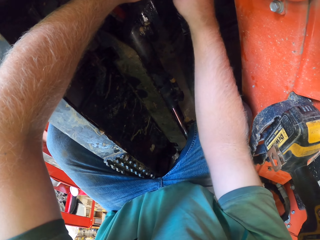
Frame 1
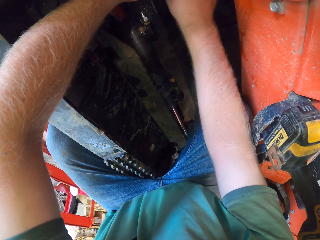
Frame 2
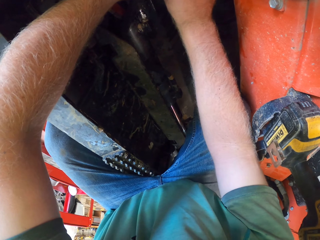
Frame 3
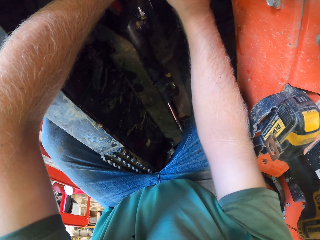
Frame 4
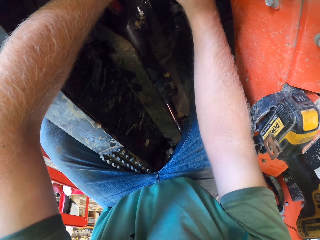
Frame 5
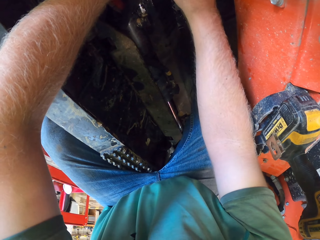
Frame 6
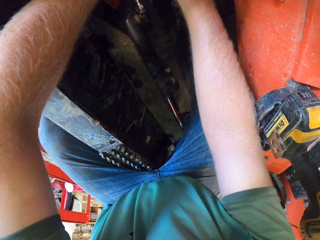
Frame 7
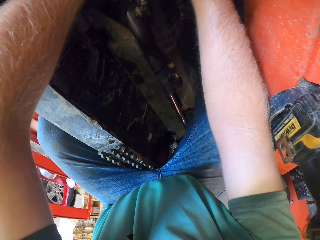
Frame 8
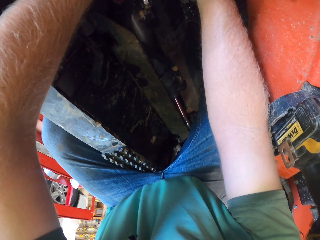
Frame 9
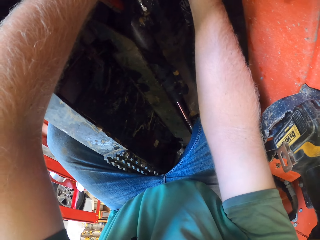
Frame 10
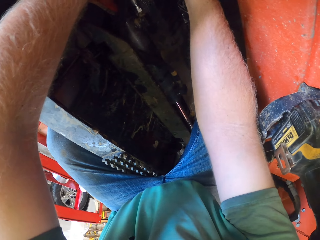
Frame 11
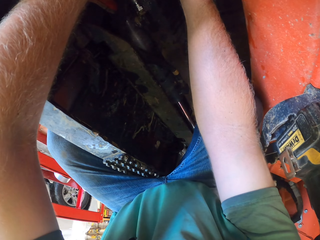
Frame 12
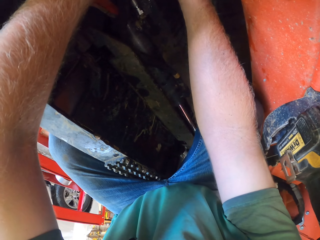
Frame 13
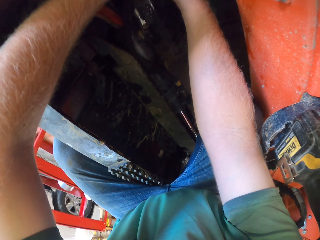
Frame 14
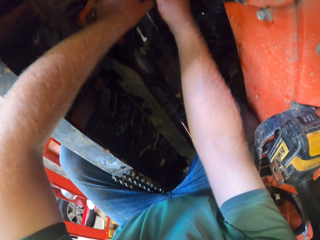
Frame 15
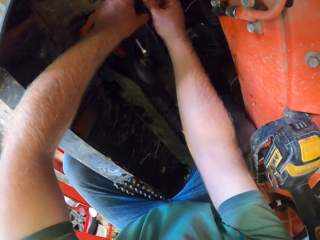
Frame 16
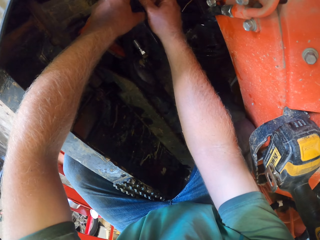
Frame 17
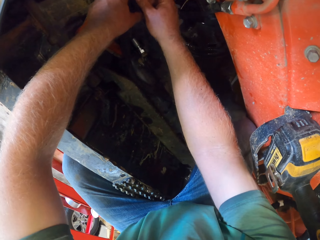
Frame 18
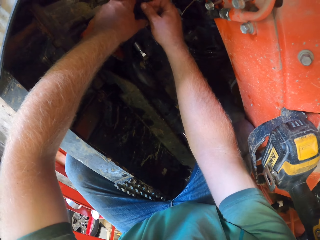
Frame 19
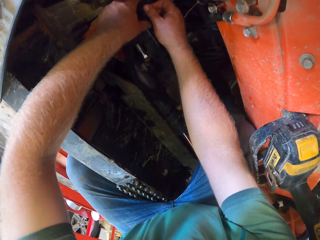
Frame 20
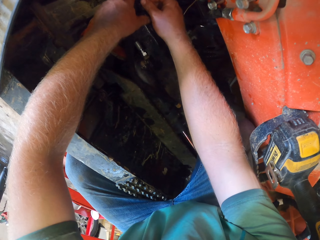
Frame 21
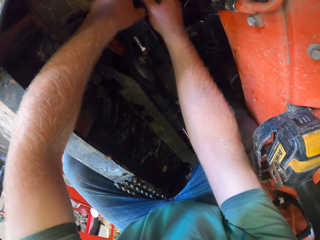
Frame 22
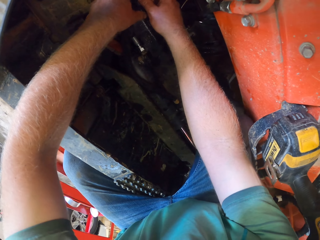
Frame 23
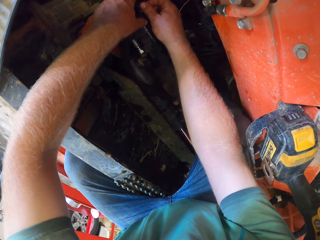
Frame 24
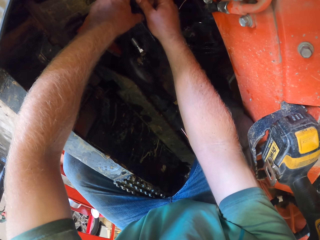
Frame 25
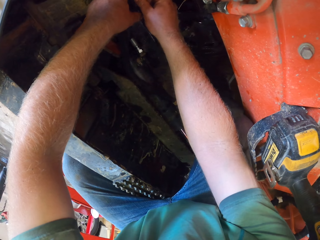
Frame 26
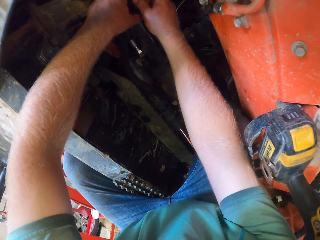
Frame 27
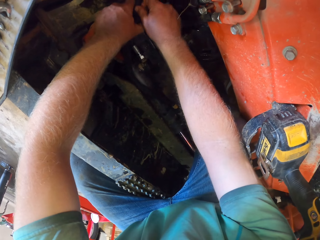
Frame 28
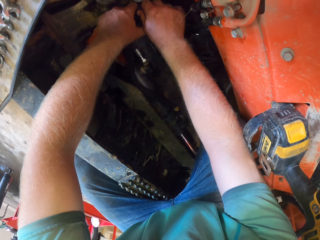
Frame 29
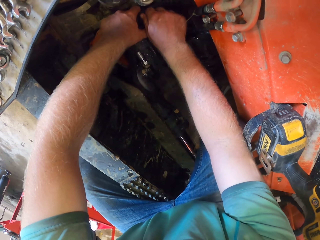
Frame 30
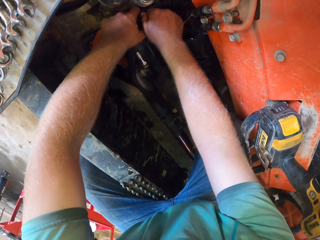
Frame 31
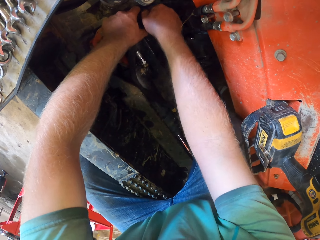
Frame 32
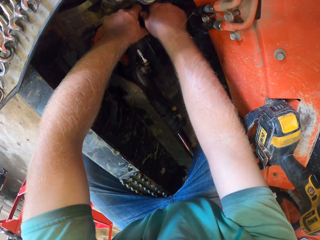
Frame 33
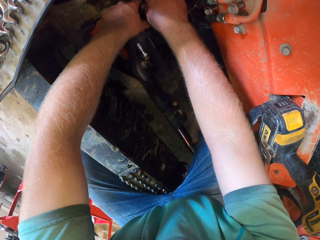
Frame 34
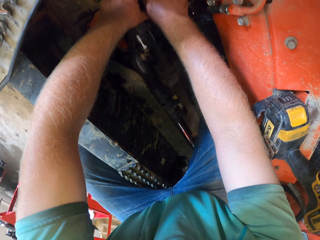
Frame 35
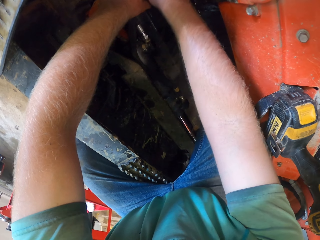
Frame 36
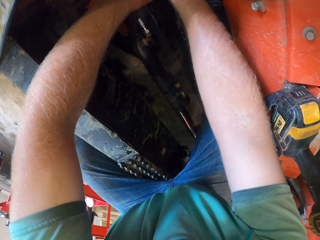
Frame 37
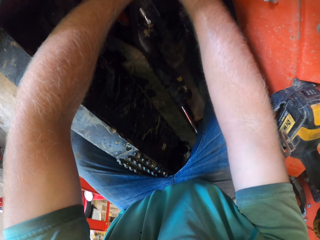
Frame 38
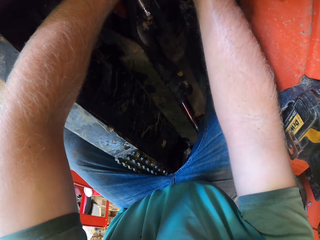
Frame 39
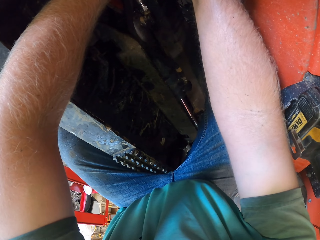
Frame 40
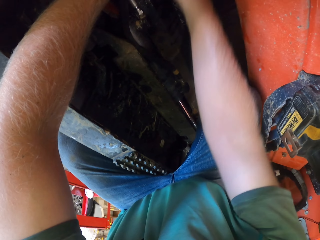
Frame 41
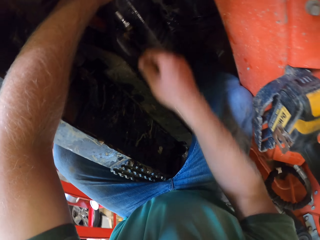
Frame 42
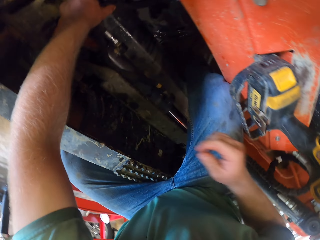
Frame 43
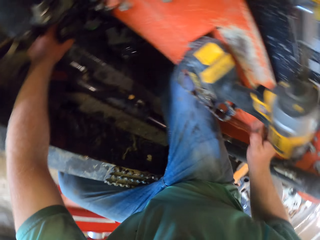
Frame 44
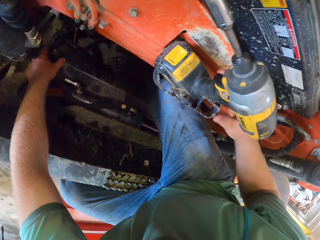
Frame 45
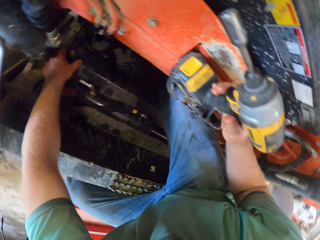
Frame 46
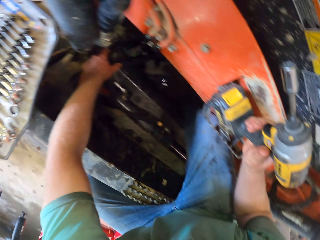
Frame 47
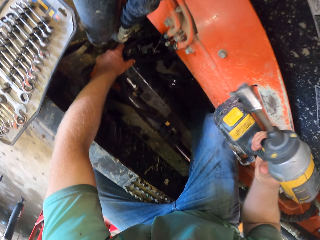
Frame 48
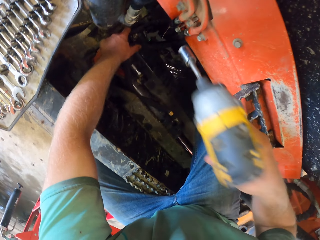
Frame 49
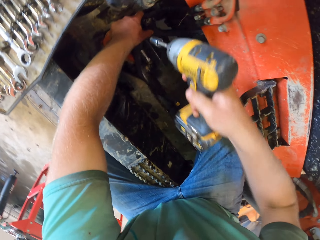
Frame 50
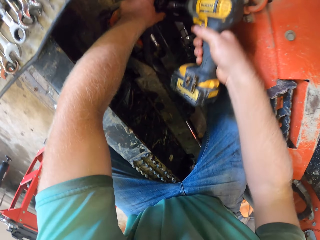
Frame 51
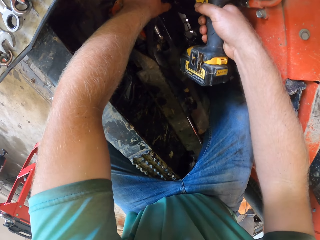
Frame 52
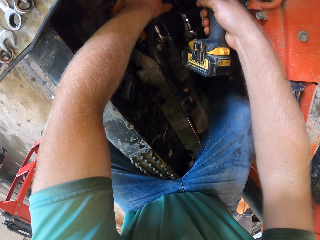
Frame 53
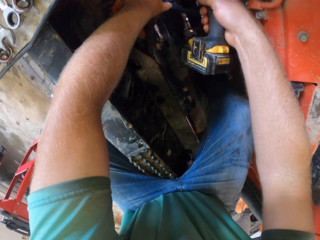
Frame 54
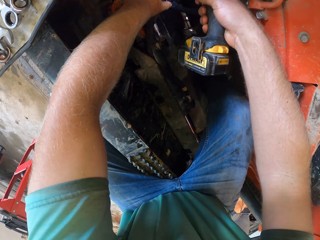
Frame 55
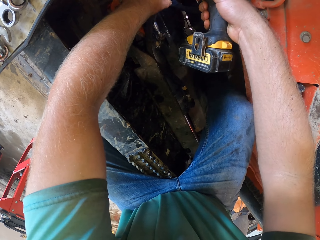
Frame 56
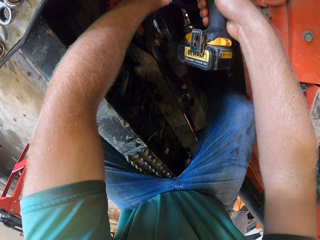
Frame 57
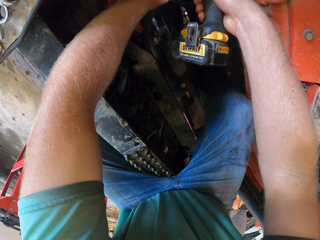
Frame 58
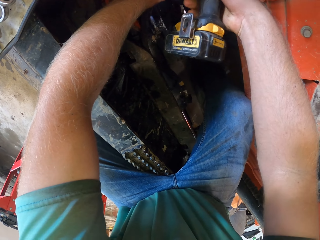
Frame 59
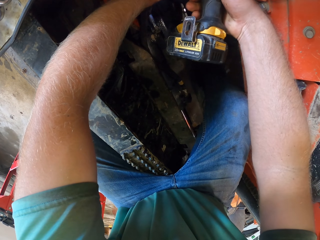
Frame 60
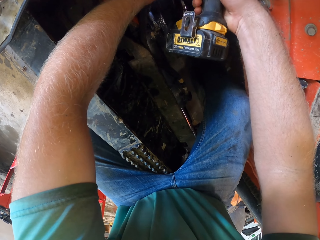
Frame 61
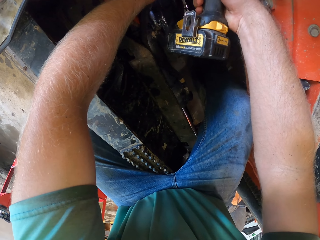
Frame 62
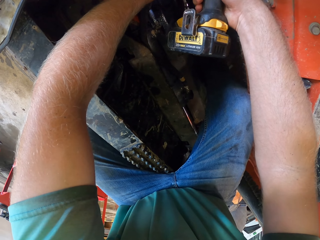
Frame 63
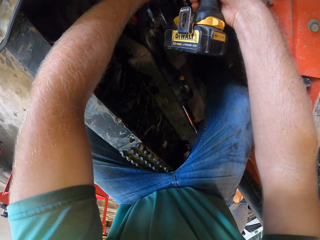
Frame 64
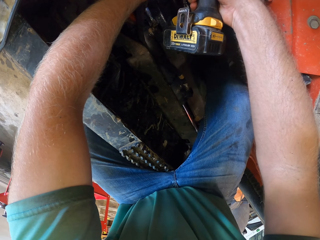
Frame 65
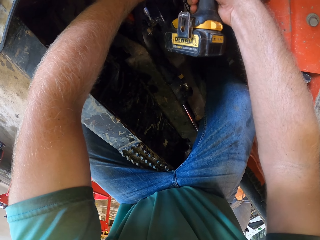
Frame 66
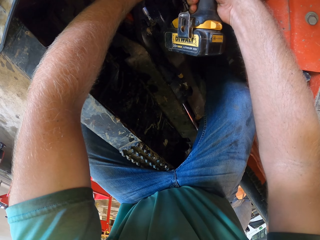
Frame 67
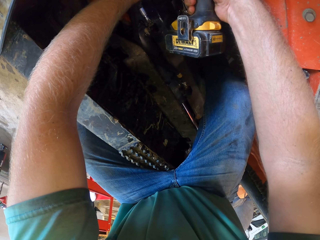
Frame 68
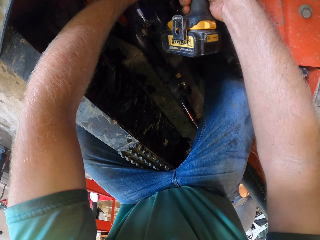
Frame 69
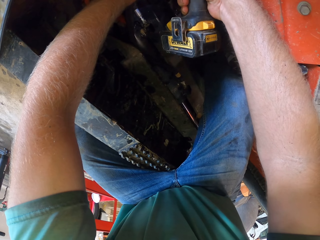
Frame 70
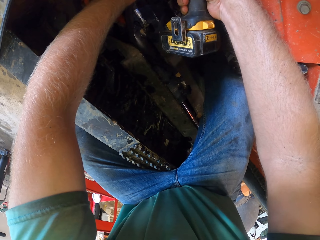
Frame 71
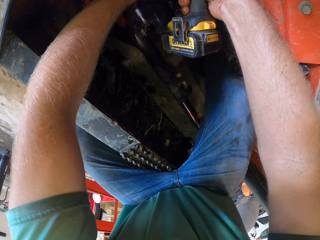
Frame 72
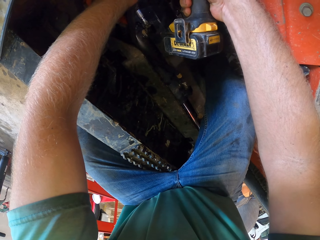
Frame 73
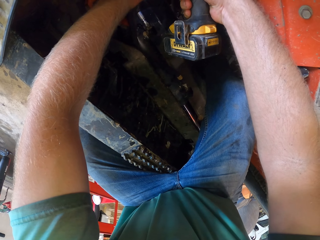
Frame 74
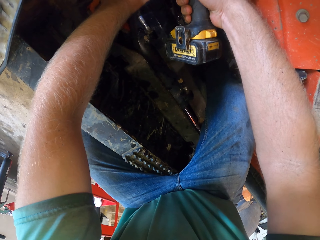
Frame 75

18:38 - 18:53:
The camera wearer tightens the bolt to the wire separator with his right hand. He removes his right hand. He carries a cordless drill from a tractor with his right hand. He tightens the bolt with the cordless drill in his right hand. He drills on the bolt holder.

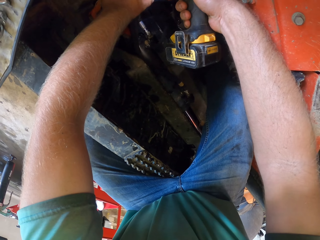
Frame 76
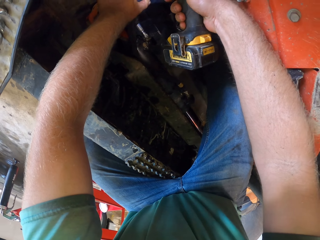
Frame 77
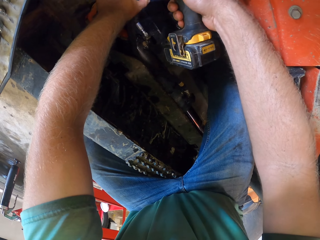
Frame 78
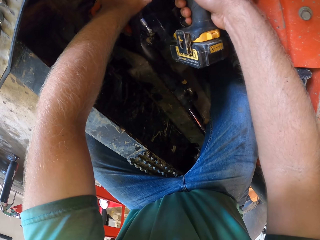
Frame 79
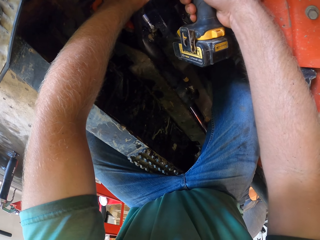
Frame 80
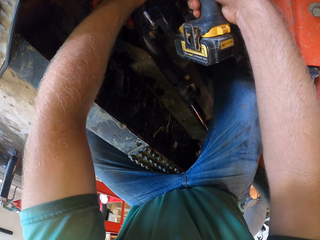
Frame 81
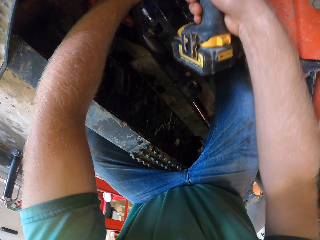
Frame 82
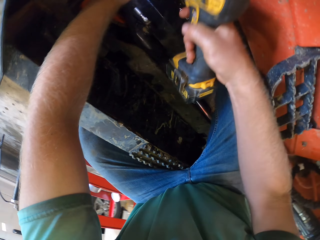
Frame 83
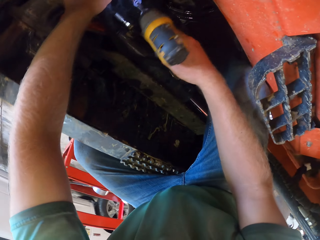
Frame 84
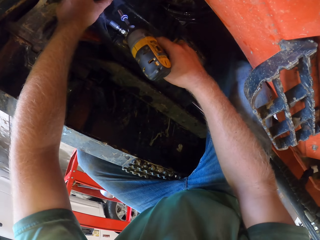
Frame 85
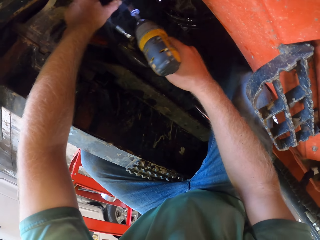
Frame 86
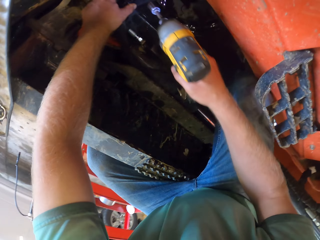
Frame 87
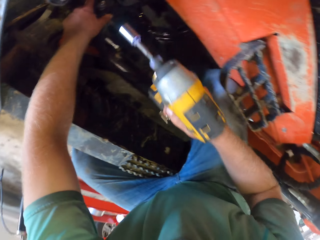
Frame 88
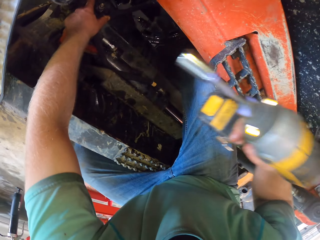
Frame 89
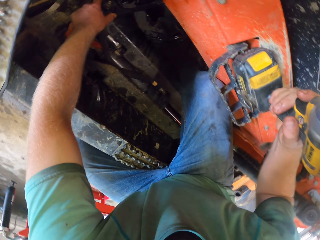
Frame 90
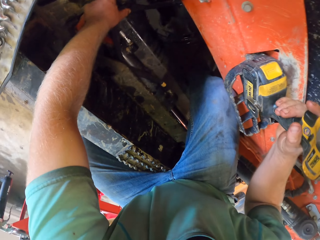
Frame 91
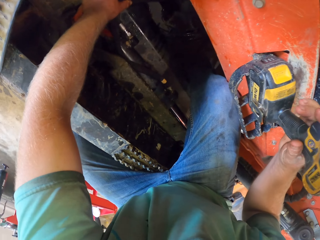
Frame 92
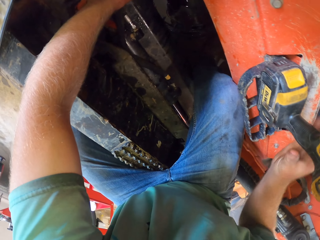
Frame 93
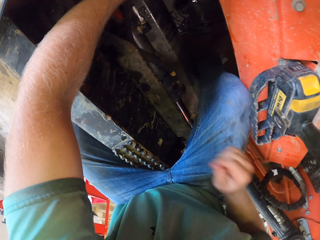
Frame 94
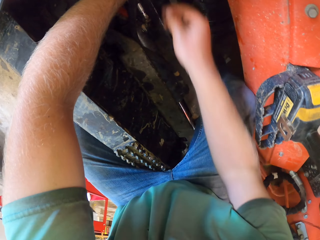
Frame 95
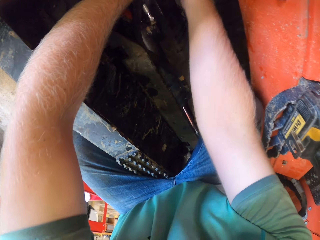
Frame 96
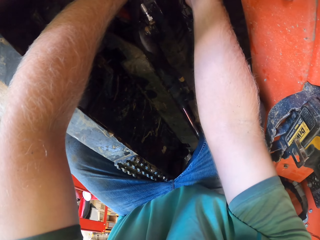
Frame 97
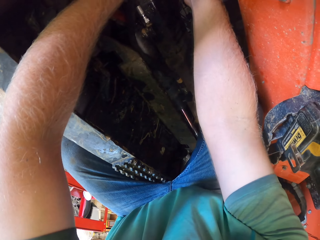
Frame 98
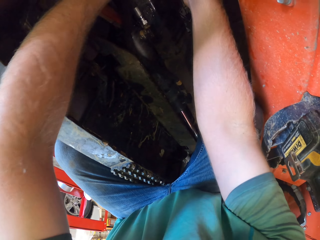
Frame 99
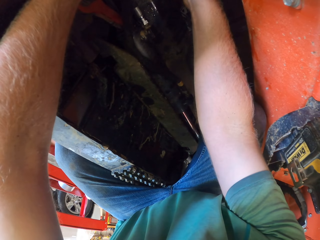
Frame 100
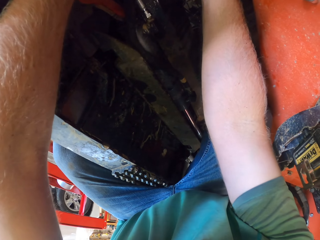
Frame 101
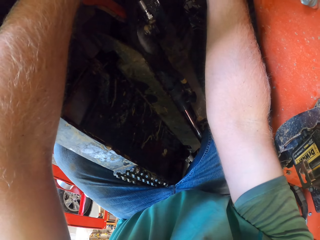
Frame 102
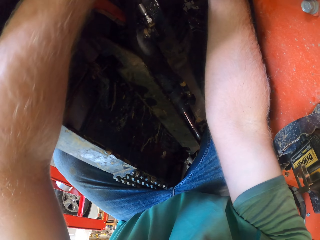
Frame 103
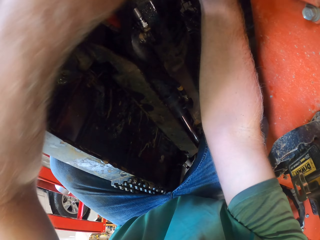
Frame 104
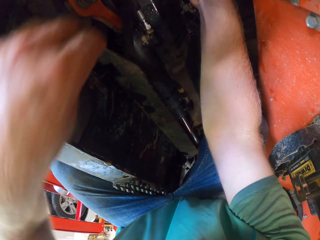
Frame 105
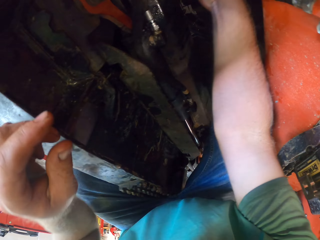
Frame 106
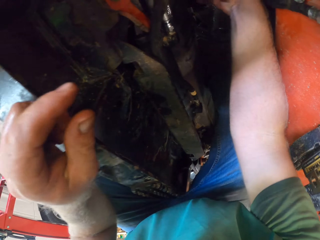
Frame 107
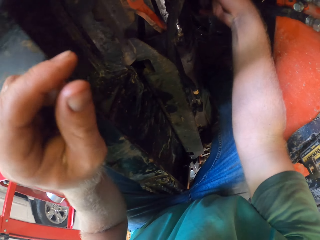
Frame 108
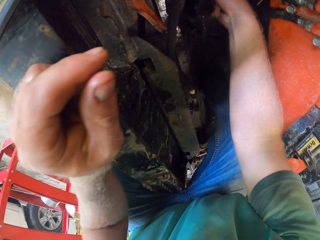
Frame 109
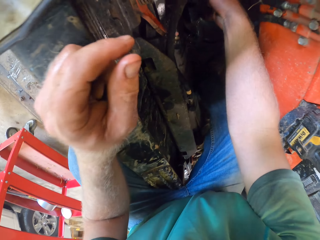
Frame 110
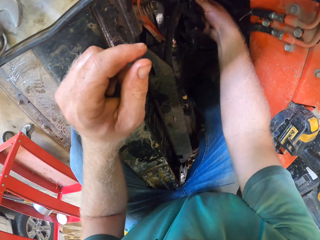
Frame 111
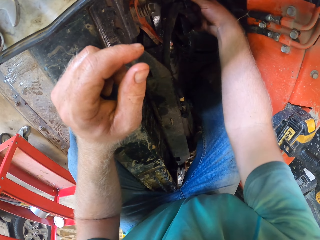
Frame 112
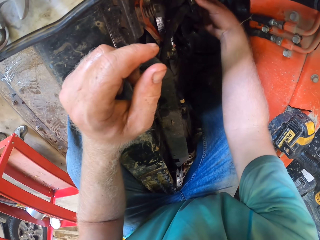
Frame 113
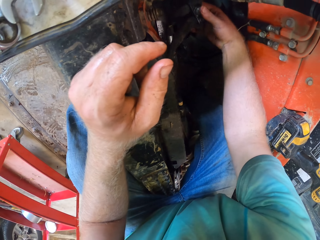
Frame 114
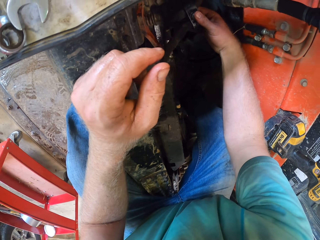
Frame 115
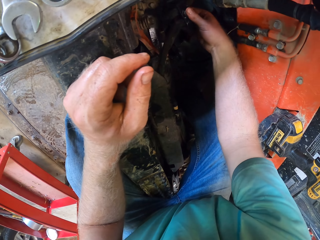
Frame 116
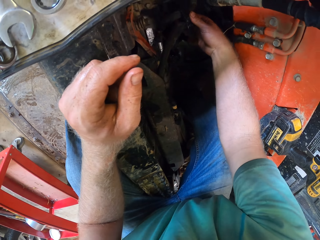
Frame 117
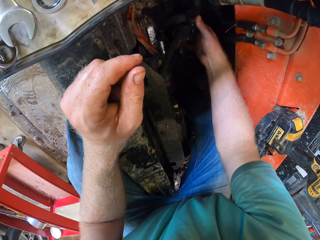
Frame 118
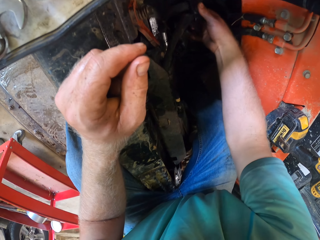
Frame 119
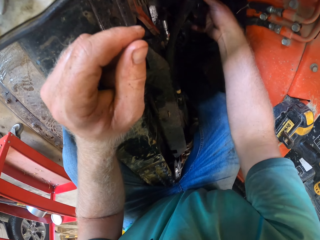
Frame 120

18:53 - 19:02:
The camera wearer removes the drill. He drops the cordless drill on the top of the tractor with his right hand. He tightens the wire separator to the engine with both hands. He removes his right hand.
